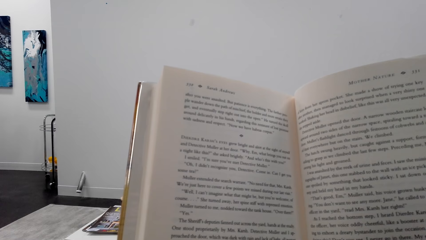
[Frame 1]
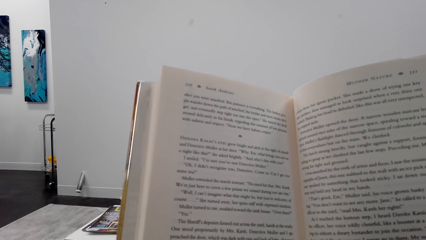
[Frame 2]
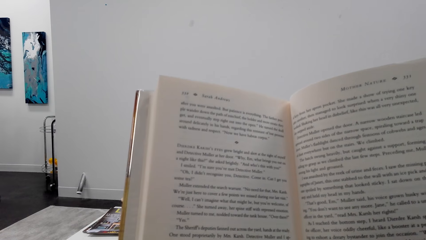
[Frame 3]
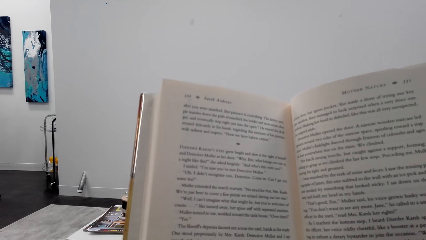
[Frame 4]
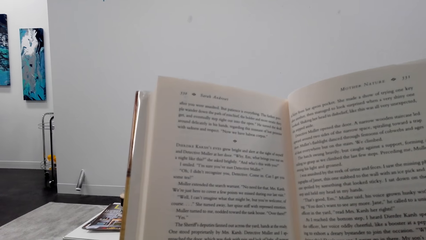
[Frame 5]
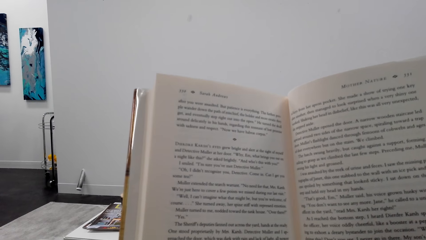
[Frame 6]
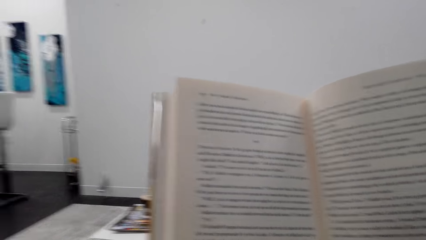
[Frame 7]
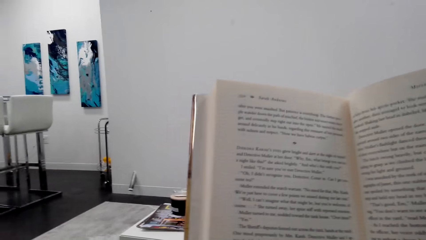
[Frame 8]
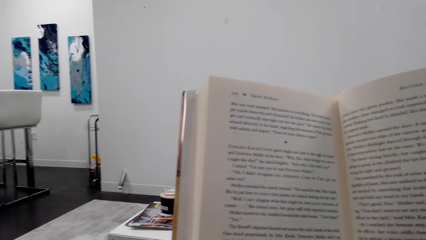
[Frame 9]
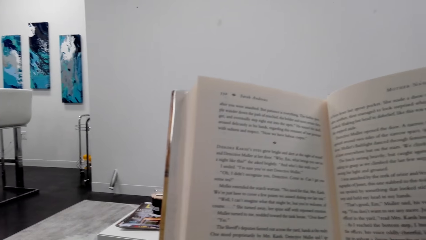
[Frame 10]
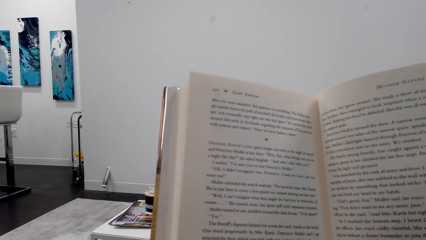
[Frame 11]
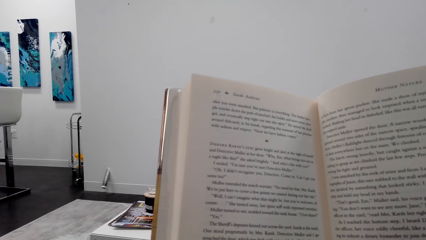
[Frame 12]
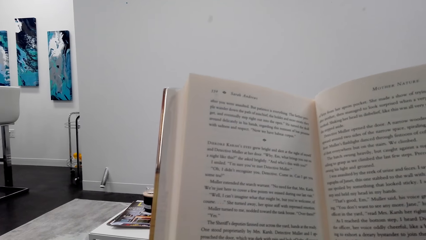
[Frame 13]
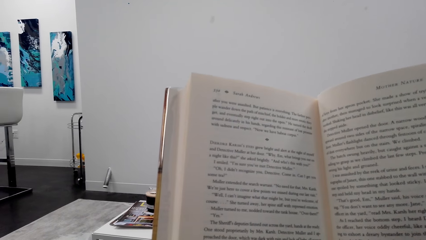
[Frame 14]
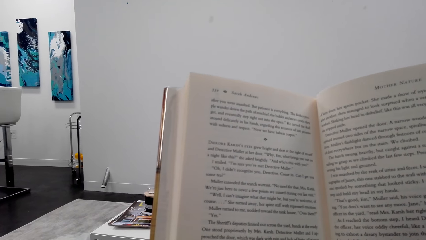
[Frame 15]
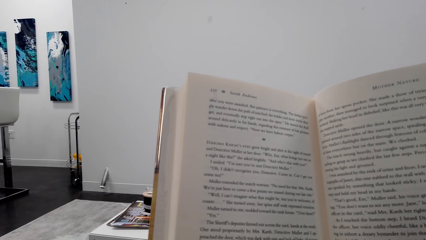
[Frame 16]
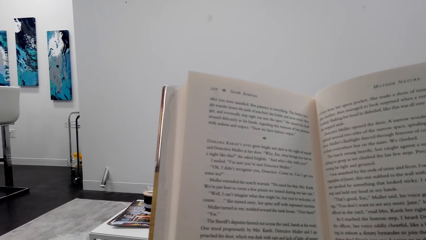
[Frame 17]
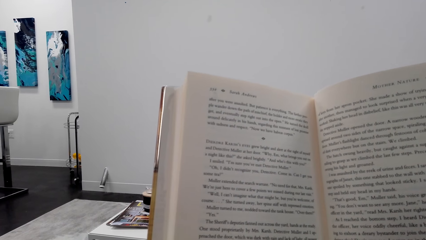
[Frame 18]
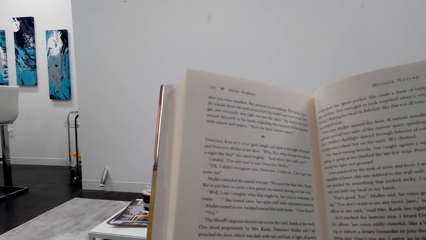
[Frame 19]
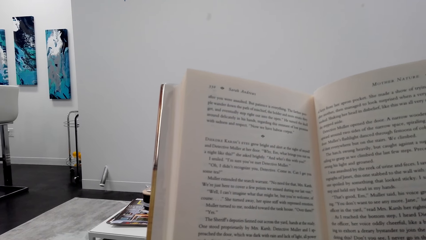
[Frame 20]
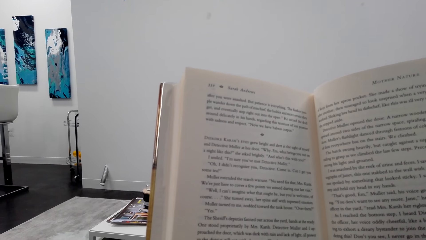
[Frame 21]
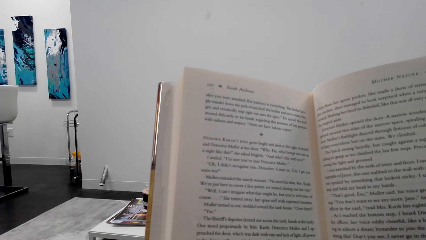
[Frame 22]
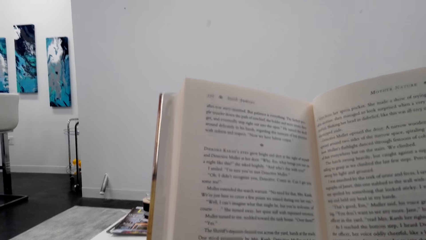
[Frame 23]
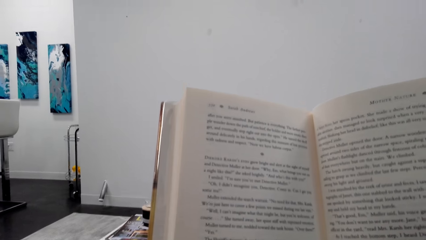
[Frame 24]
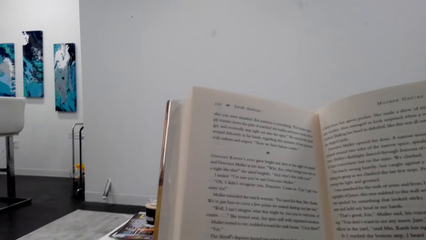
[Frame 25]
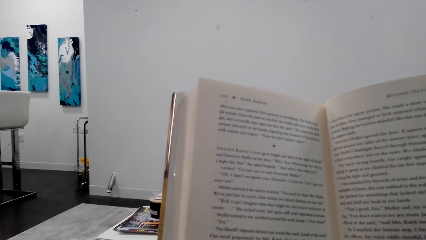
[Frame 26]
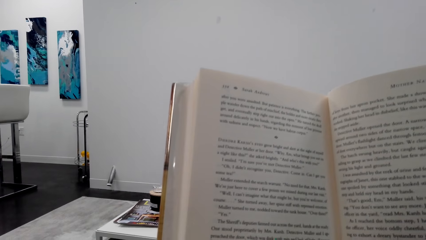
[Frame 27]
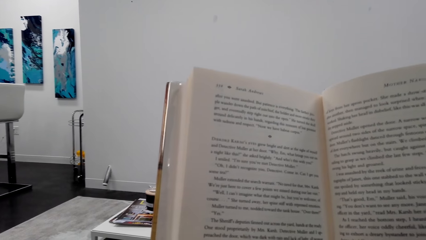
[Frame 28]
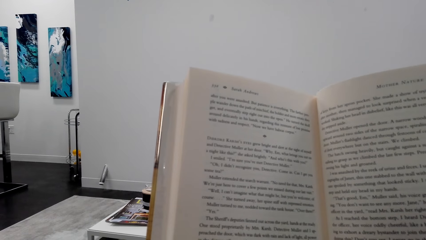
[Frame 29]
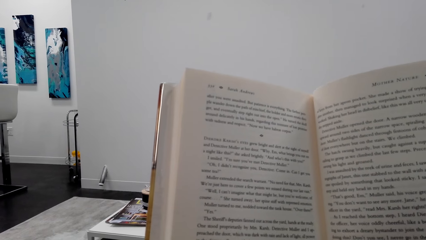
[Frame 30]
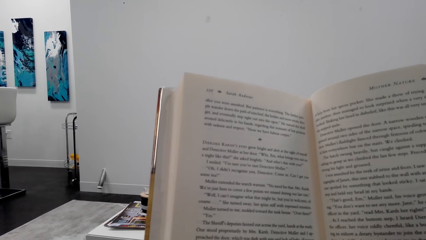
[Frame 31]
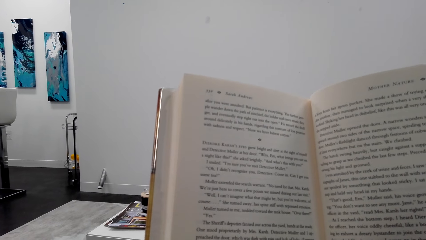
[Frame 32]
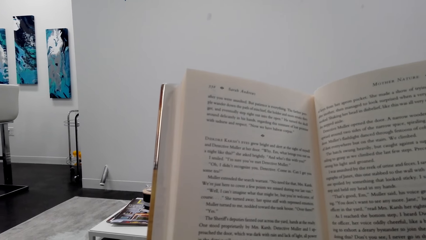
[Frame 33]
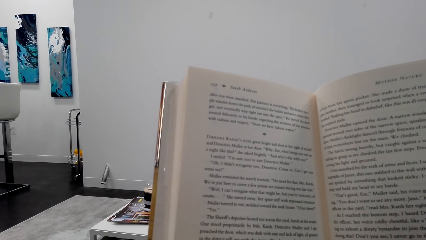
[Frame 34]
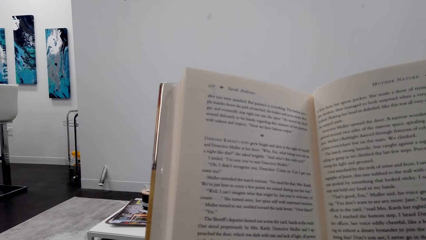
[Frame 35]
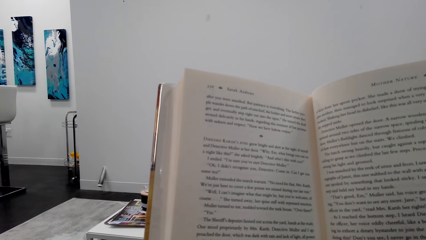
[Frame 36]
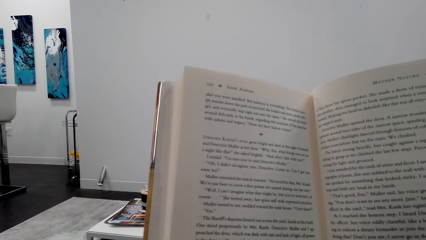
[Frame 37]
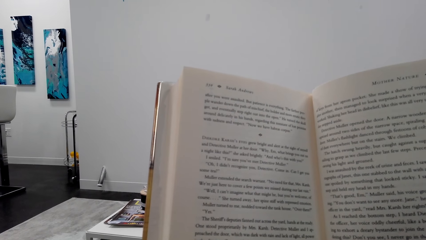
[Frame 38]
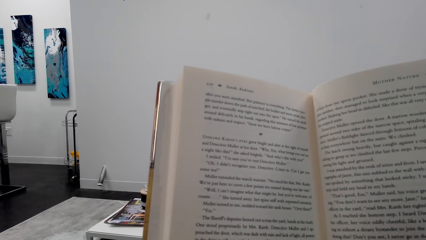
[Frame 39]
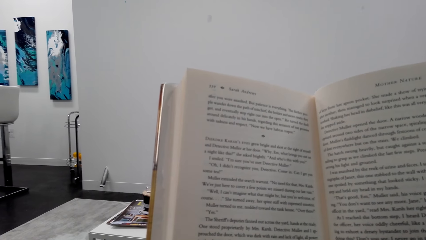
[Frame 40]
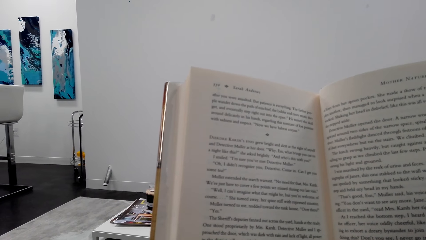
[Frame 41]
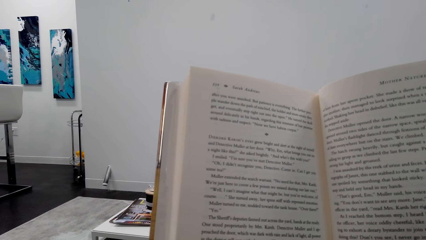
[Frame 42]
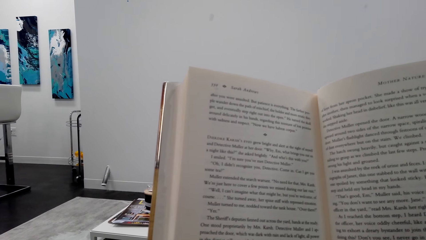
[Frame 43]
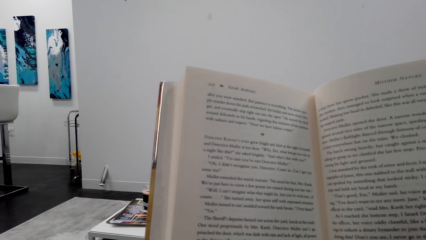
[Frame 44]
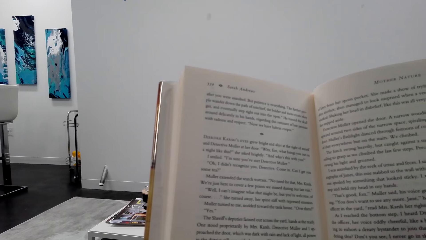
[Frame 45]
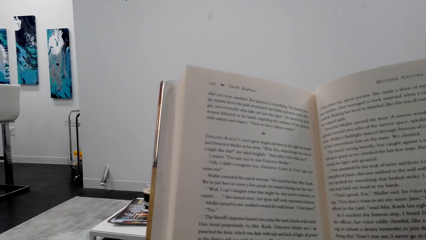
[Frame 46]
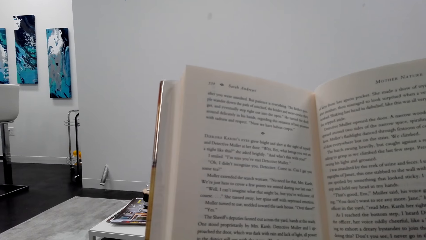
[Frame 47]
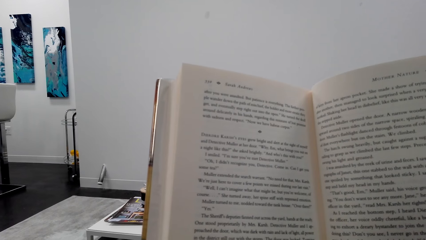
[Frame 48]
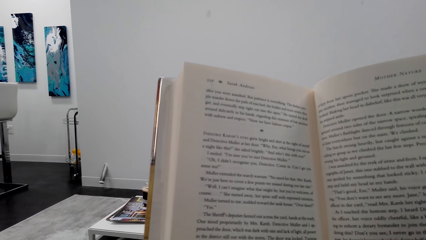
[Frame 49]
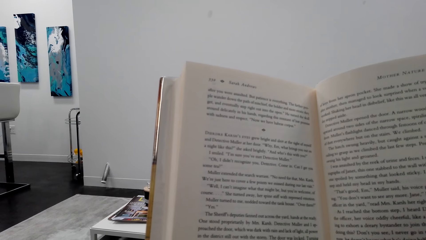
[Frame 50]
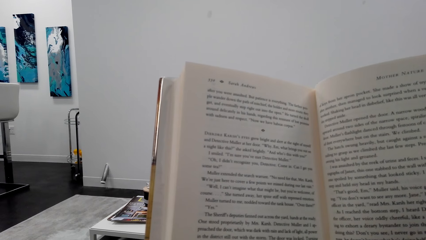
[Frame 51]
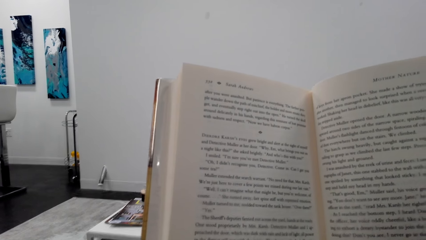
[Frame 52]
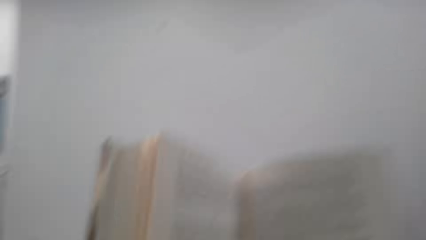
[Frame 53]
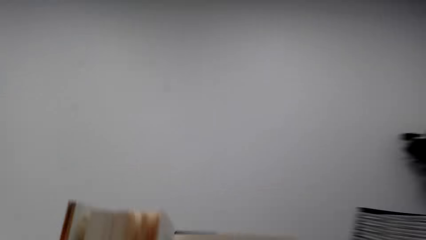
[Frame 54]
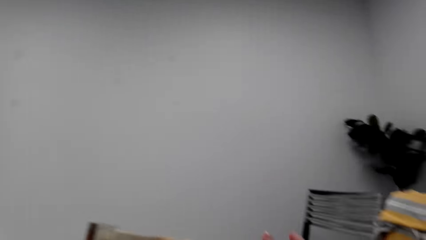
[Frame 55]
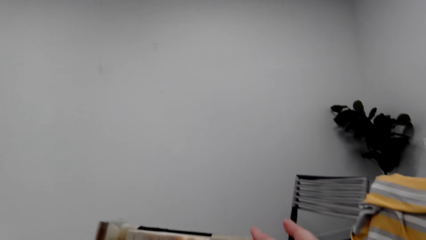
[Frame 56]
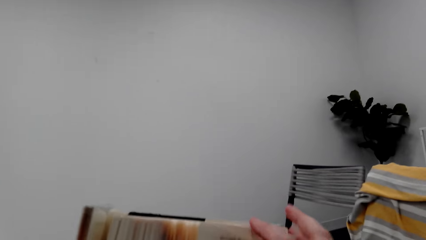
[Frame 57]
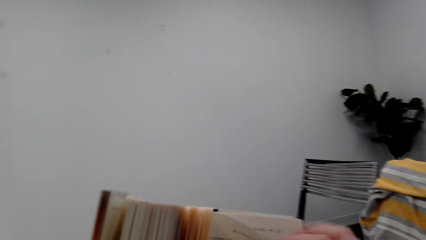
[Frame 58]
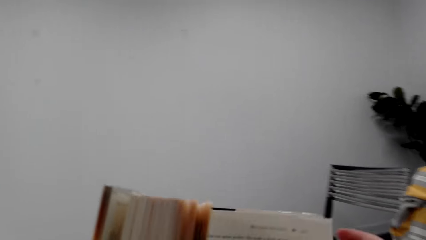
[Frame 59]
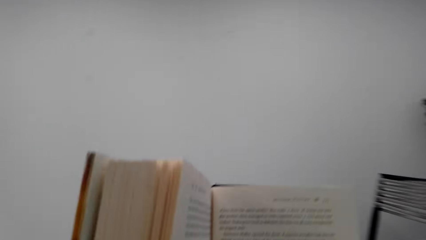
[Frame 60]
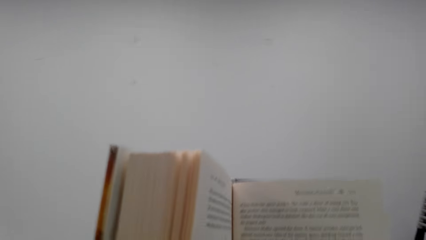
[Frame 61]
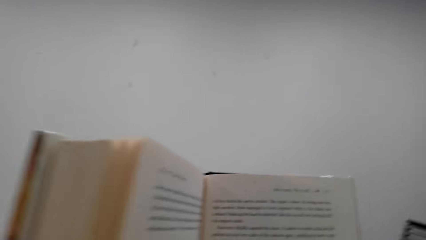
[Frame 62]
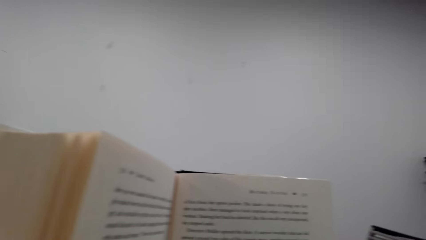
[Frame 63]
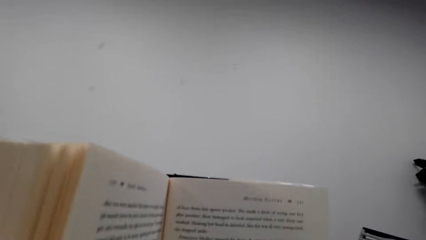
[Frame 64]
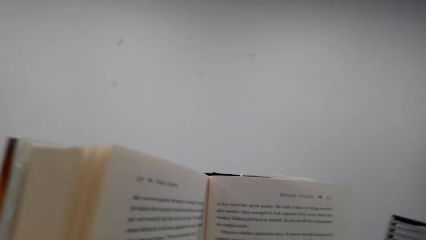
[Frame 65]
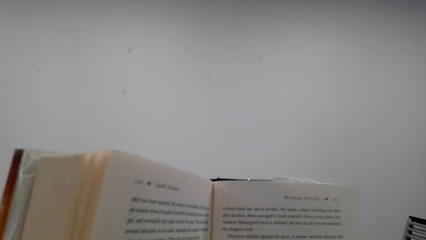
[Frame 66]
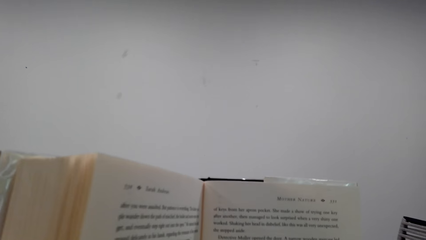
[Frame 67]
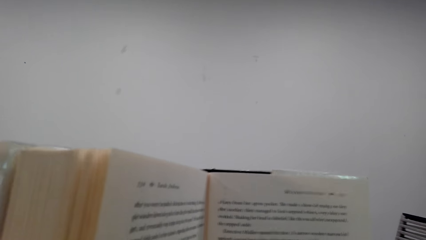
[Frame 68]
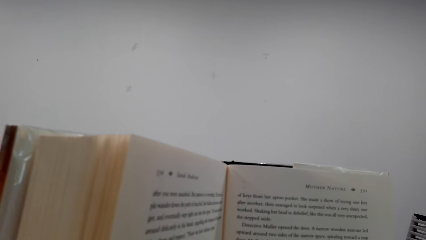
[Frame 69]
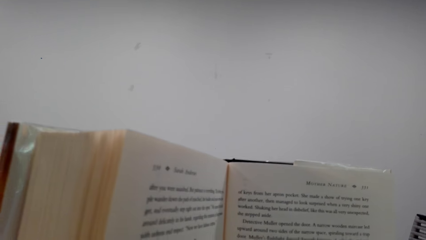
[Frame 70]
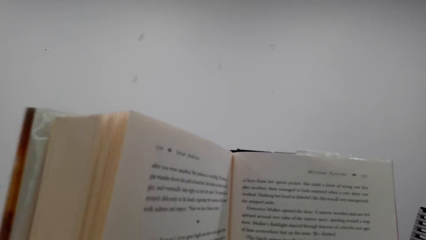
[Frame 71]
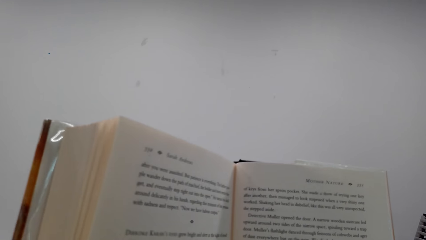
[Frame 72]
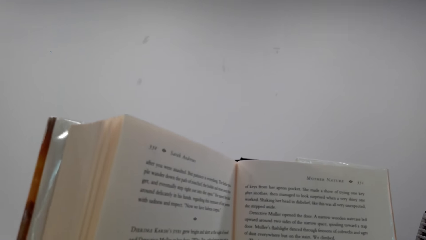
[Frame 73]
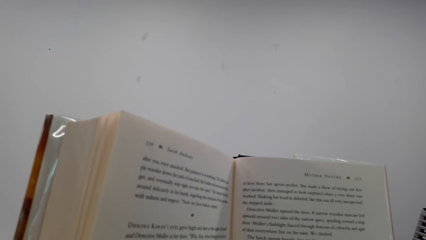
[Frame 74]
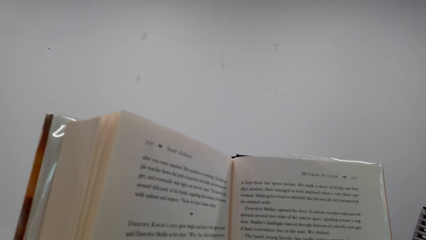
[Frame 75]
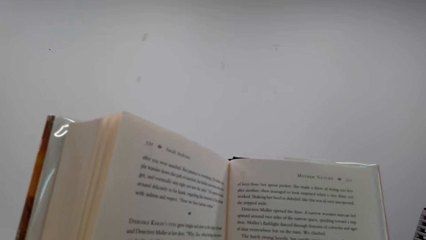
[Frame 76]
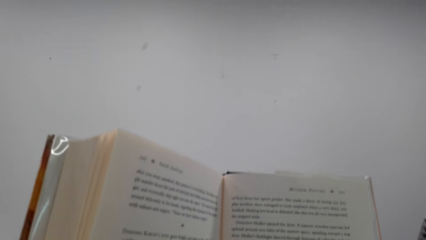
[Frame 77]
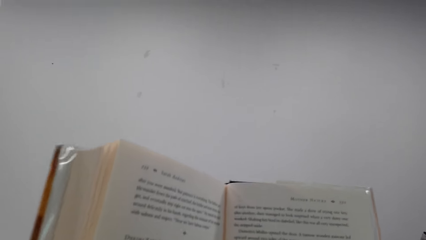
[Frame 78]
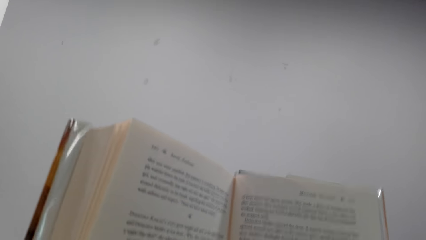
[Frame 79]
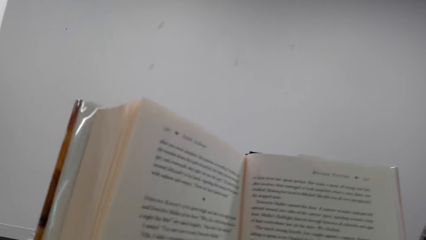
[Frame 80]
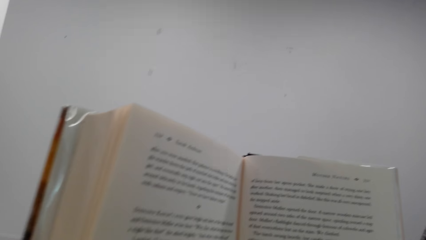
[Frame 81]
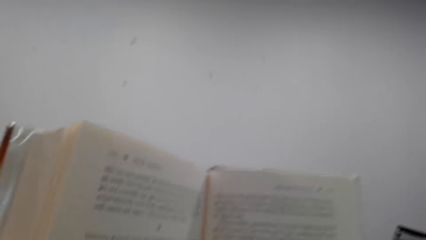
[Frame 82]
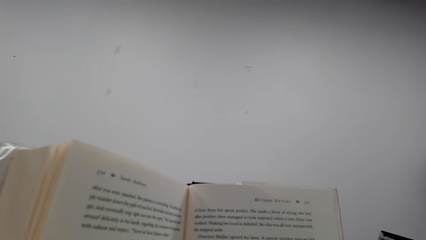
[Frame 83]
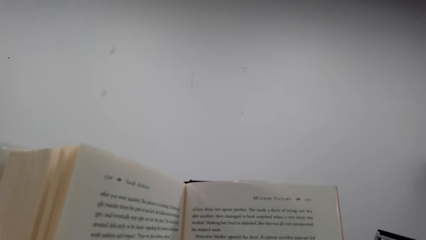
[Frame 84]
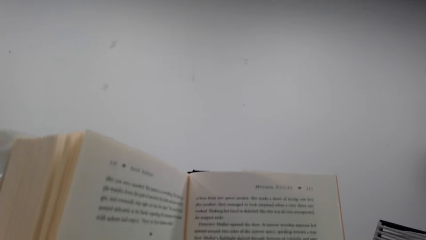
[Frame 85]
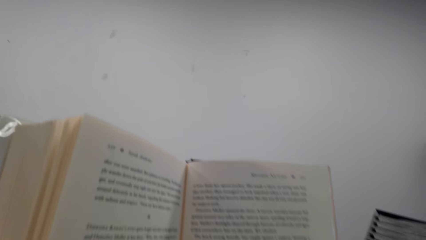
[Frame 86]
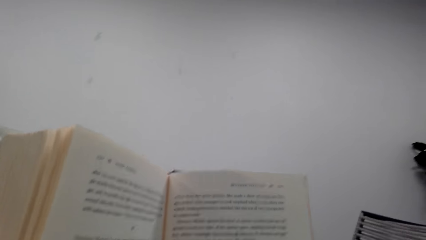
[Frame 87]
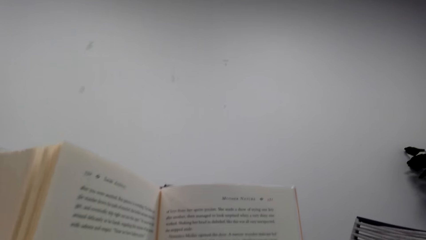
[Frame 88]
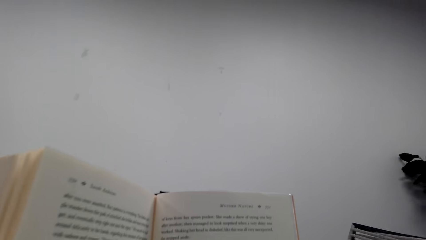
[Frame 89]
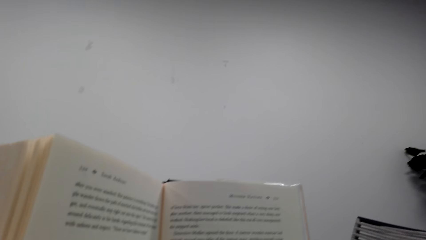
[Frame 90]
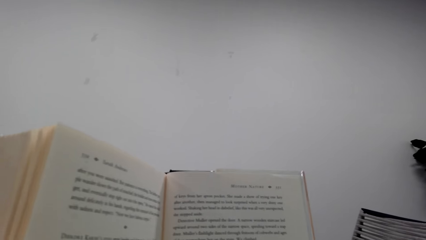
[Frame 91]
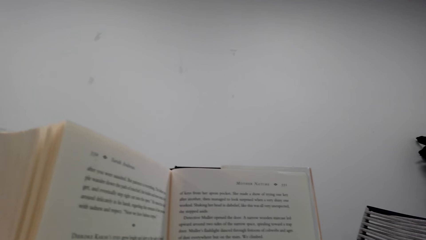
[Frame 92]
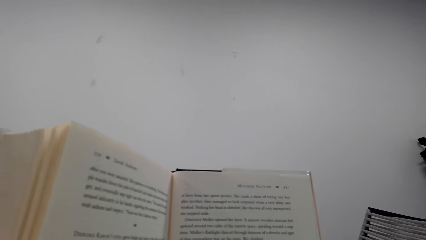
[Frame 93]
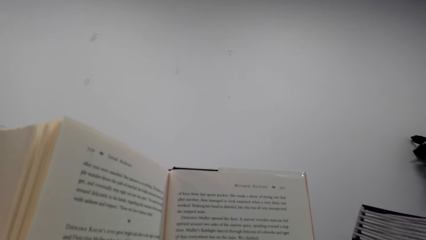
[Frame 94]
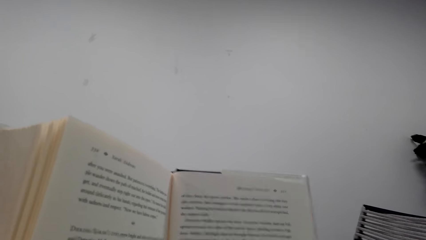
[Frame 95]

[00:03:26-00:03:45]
The camera wearer looks around a room. They read a book. They look around the room. They read the book. A man converses with the camera wearer.
